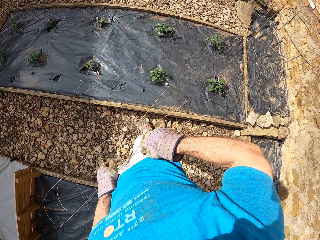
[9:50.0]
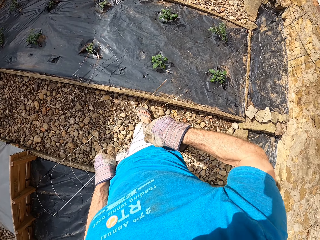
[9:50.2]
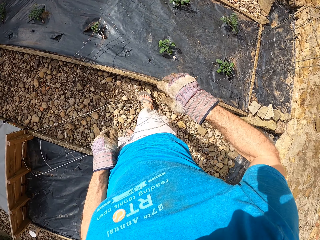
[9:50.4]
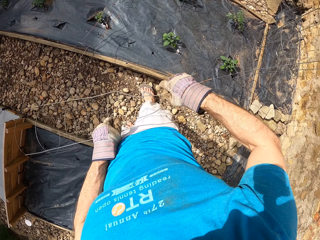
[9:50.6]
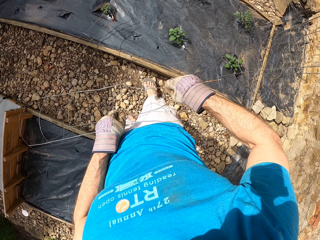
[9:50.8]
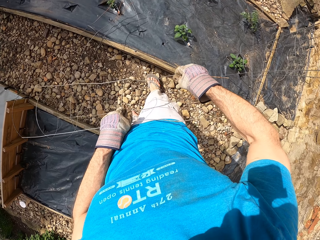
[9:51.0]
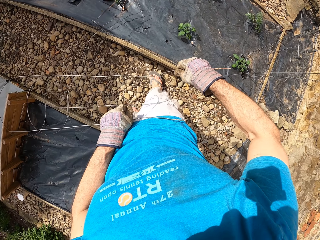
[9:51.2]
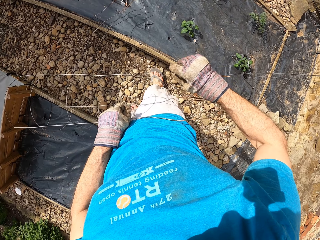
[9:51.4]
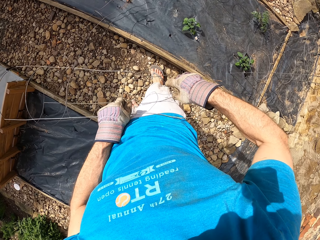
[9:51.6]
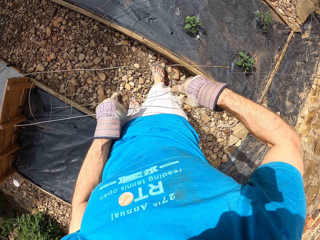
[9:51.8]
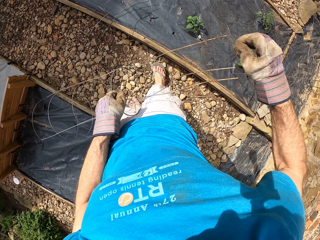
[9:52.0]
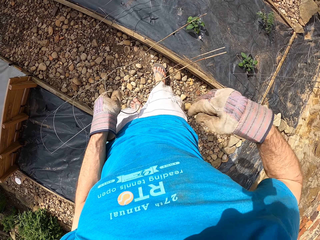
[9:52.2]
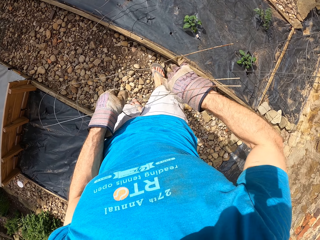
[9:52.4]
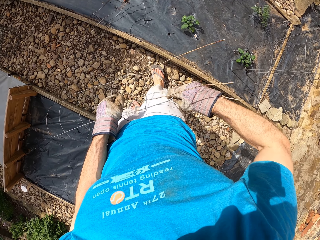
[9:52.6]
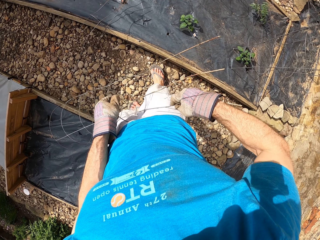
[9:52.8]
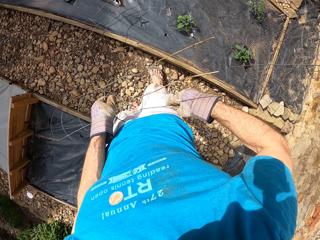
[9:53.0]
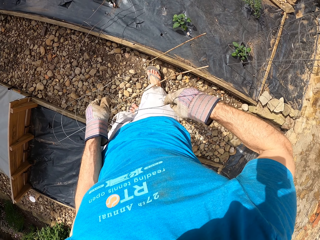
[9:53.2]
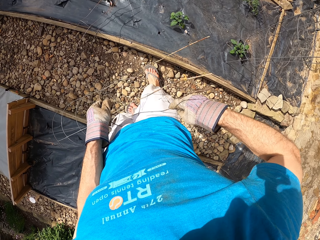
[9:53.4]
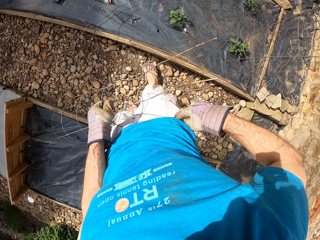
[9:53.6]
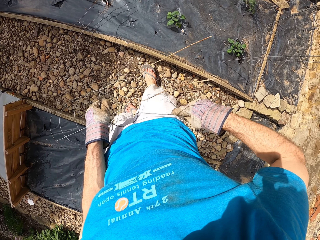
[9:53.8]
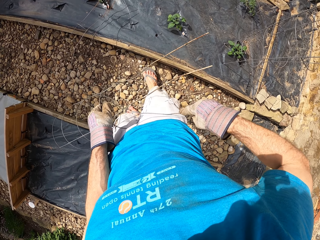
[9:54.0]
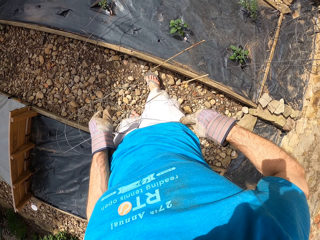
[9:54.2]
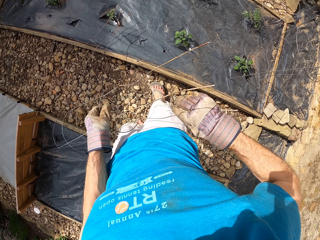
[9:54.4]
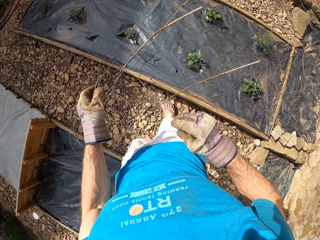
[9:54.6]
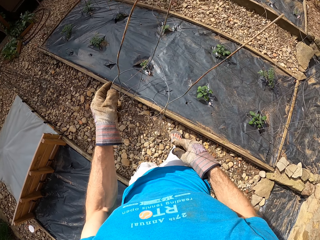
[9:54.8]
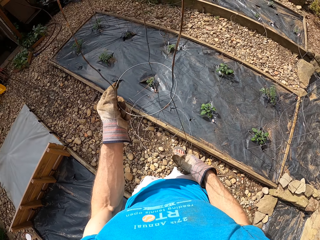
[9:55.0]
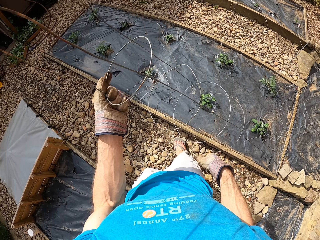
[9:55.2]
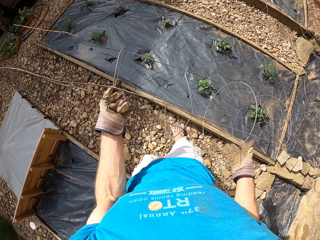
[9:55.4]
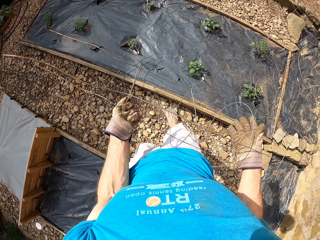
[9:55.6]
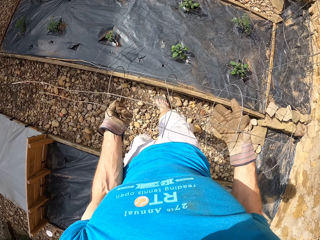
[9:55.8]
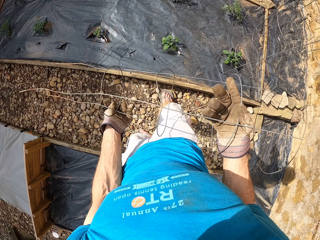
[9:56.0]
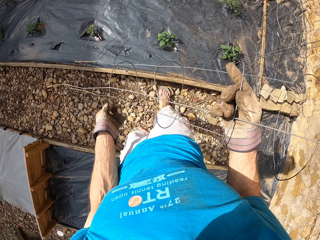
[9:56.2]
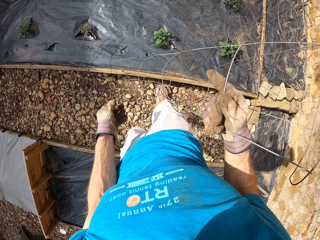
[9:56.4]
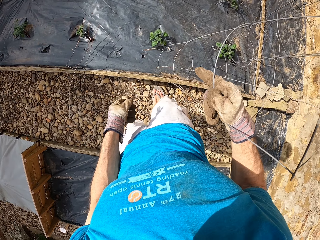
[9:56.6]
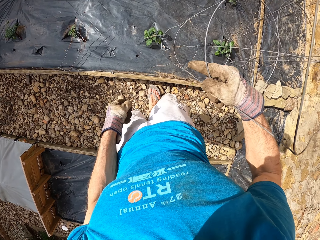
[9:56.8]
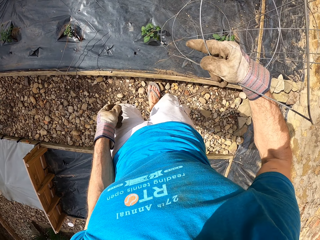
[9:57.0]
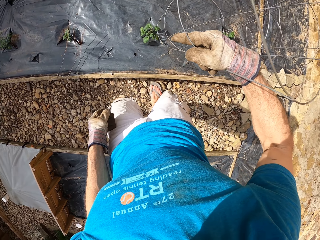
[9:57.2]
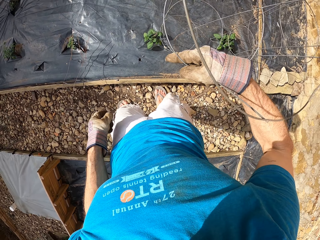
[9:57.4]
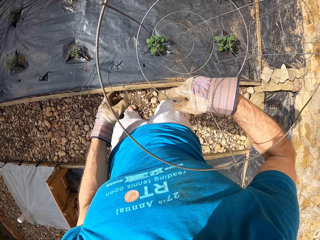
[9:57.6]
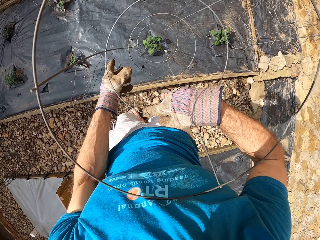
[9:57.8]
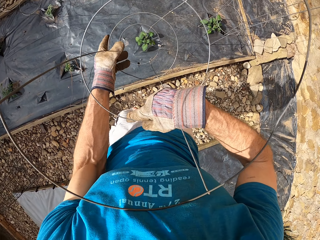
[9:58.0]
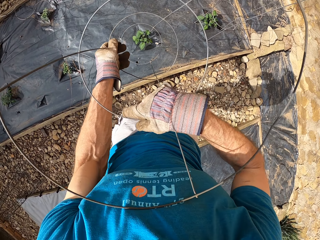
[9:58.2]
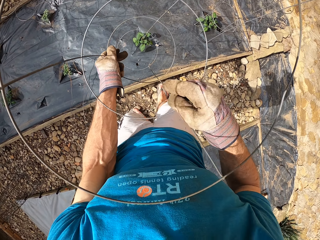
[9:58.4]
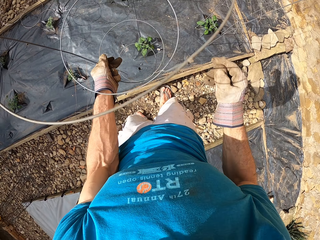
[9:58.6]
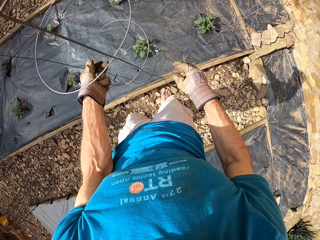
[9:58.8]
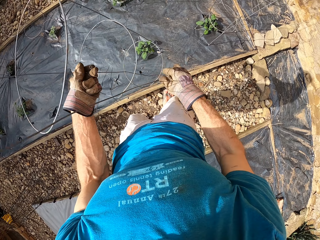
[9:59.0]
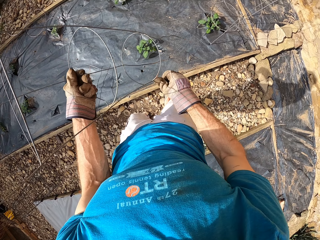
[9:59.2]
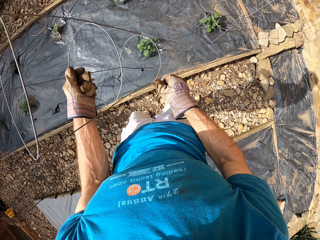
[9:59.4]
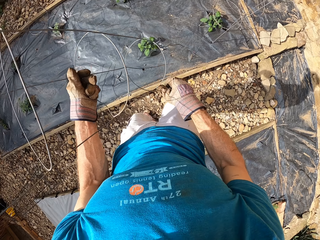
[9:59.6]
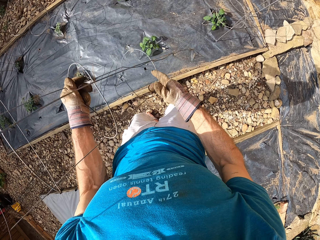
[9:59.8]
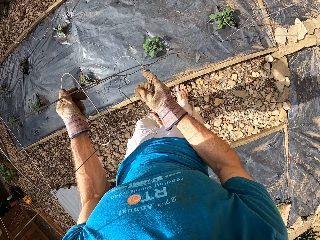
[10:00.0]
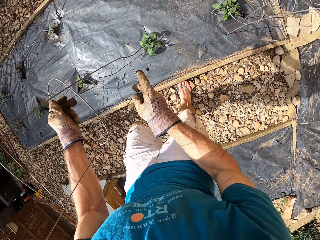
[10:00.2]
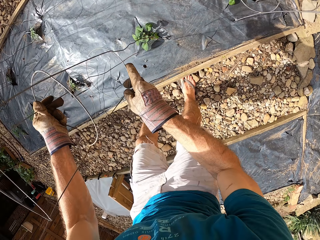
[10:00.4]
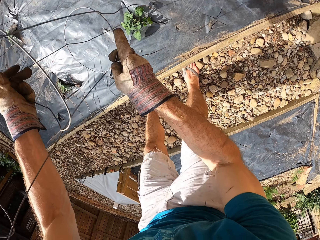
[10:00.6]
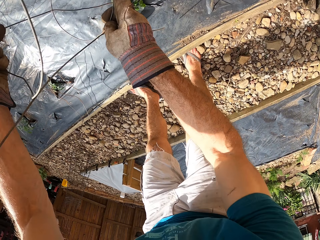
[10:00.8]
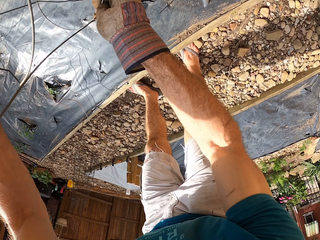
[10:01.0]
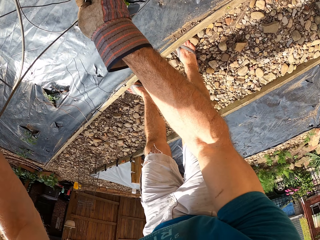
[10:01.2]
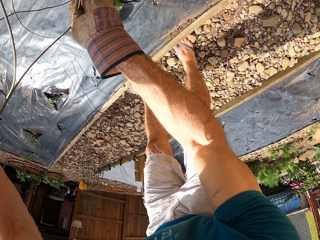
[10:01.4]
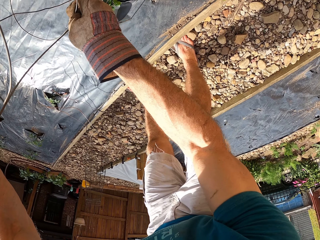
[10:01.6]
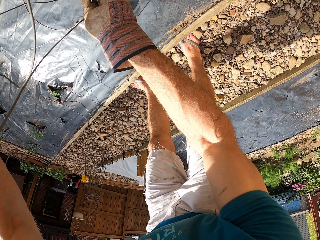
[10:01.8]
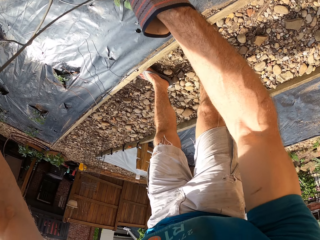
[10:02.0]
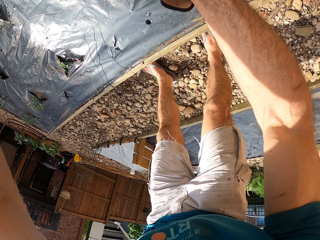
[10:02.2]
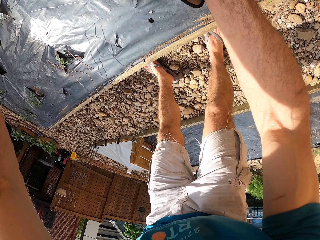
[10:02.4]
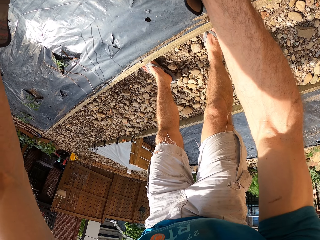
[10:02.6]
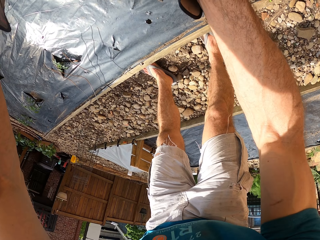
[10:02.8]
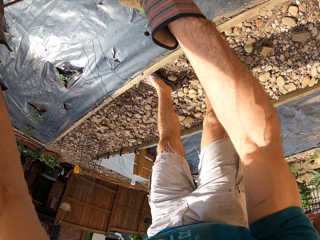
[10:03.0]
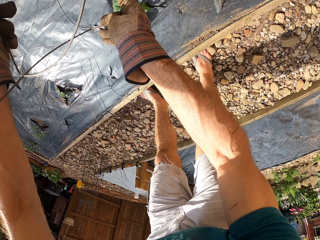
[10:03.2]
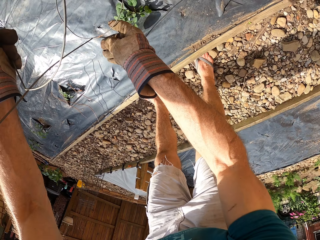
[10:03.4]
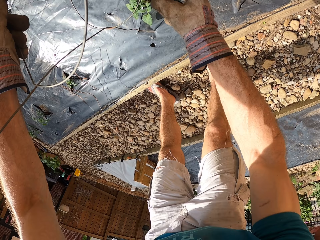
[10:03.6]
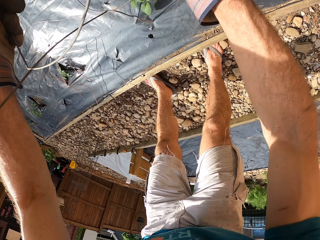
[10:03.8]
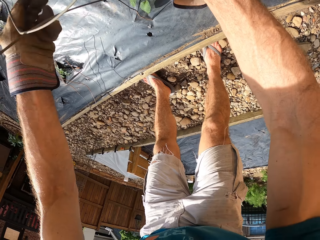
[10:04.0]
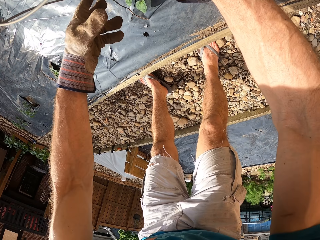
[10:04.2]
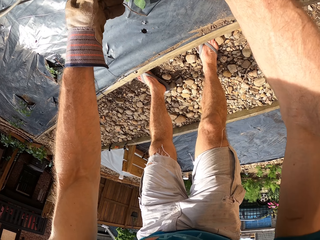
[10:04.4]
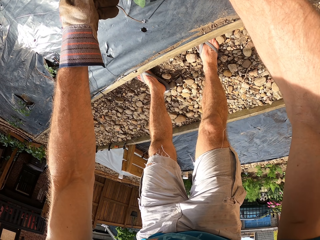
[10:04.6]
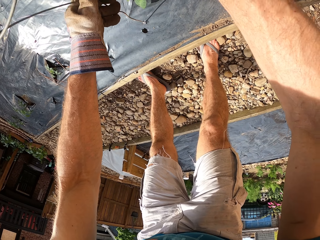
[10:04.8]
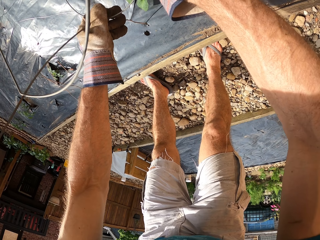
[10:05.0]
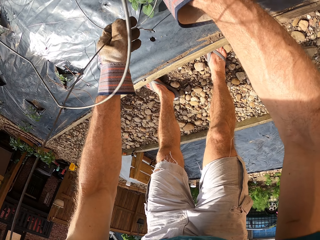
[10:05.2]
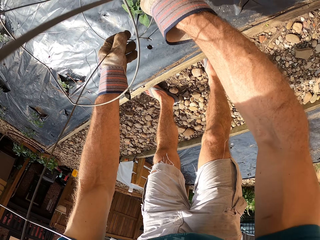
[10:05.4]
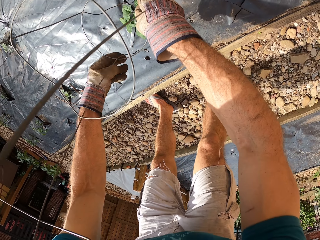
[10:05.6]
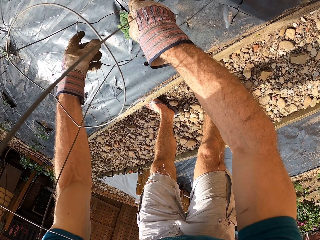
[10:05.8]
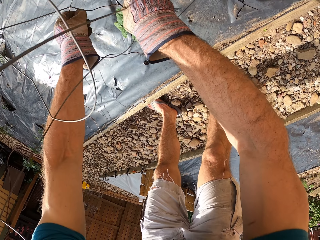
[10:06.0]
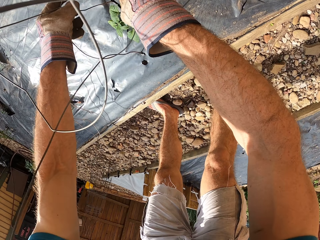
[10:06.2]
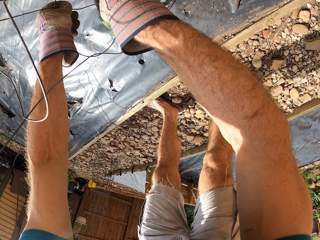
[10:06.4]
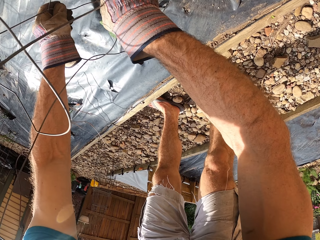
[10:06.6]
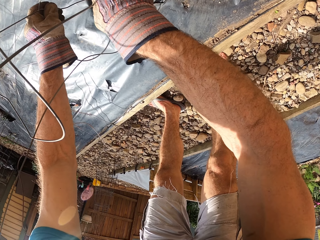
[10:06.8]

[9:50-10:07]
The camera wearer straightens the steel bar or plant stand. They turn the plant stand. They hold the plant stand. They straighten the plant stand. They fix the steel bar into the wood structure.

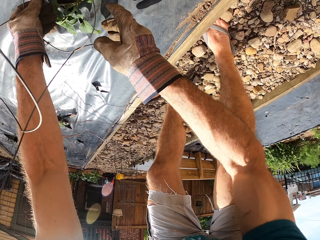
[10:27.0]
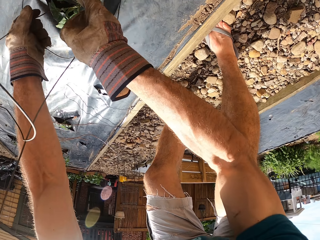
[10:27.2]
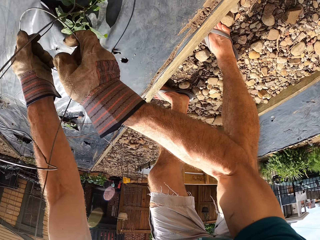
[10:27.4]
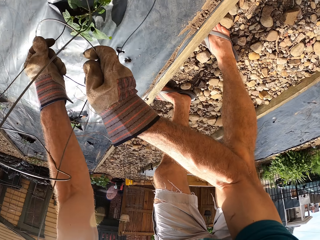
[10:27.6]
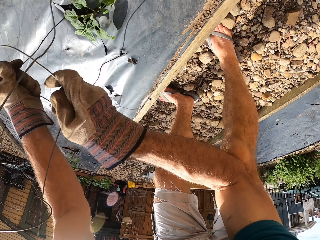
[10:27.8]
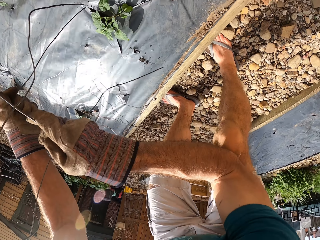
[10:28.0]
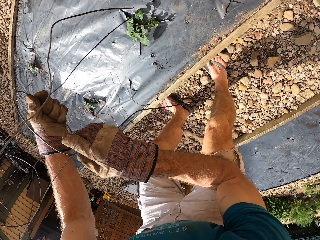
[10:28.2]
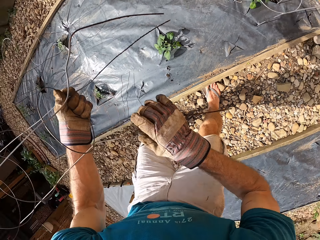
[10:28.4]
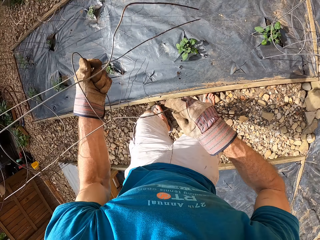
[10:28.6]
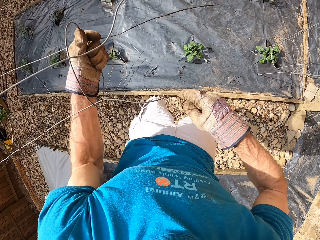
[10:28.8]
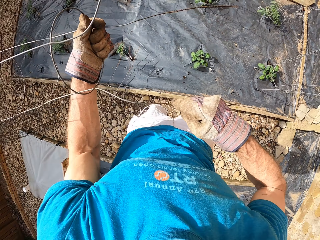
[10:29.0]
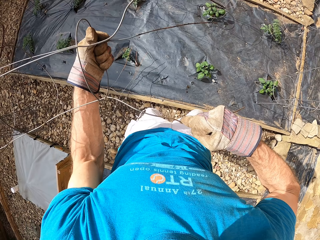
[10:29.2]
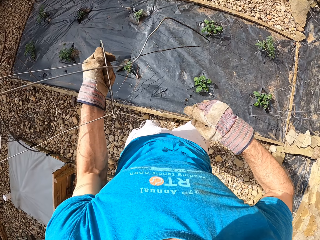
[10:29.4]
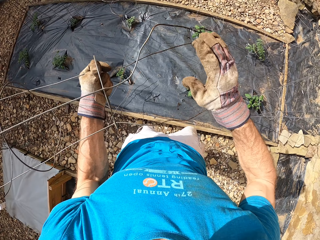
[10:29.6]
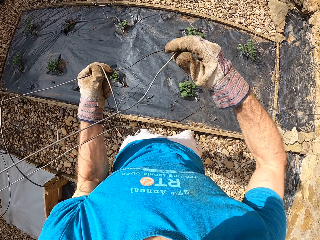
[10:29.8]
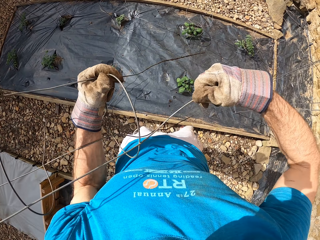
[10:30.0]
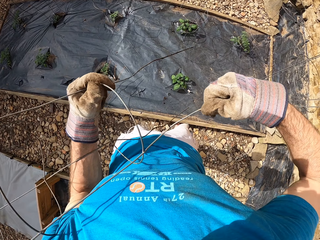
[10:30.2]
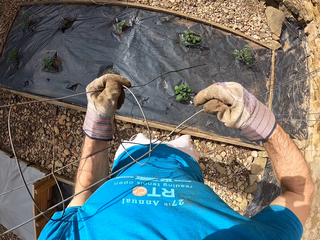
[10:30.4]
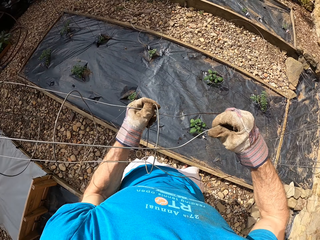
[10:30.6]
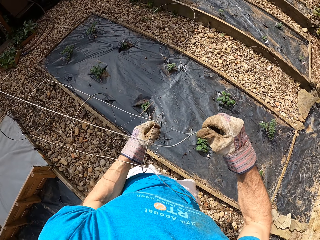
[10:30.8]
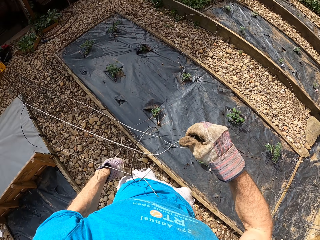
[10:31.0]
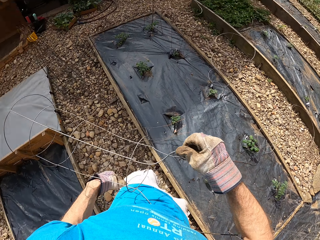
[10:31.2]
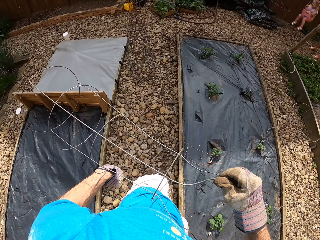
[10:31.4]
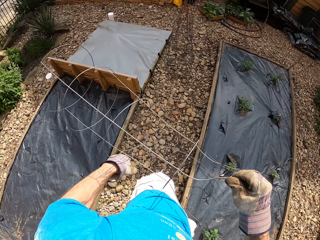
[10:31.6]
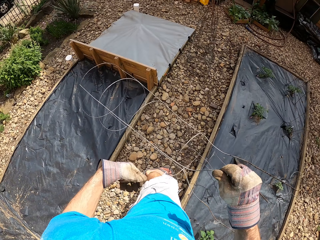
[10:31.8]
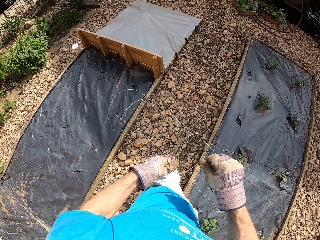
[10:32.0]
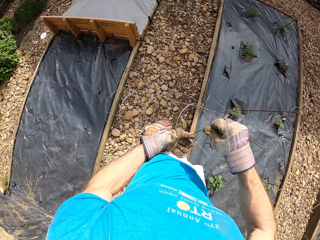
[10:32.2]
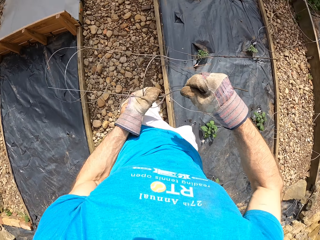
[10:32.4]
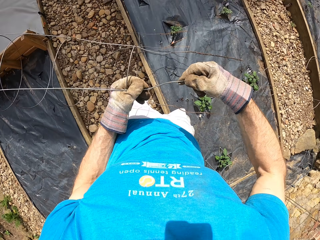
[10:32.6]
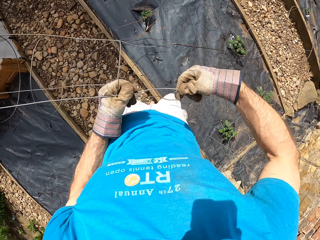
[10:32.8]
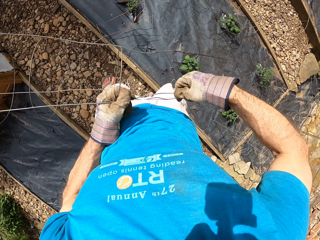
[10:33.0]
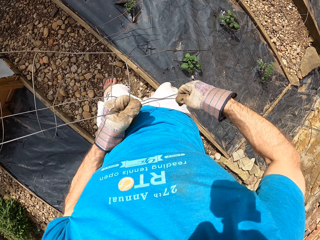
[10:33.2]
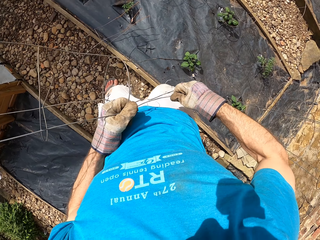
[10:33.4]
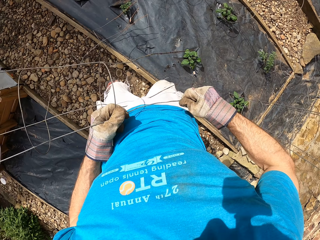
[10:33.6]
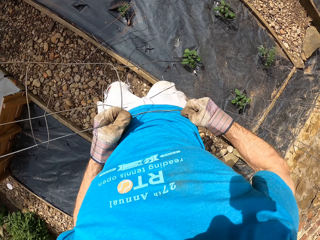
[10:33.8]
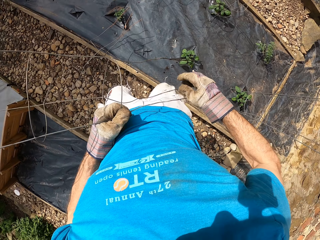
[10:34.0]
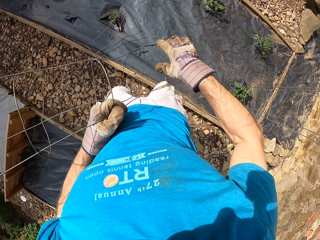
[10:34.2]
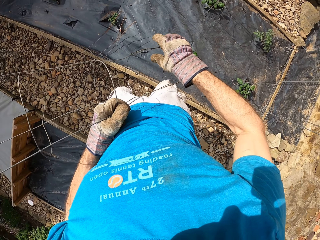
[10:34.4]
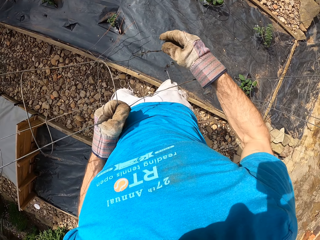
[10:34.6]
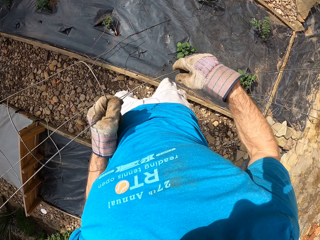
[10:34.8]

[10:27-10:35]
The camera wearer removes the steel bar from the wood structure. They straighten the steel bar.
